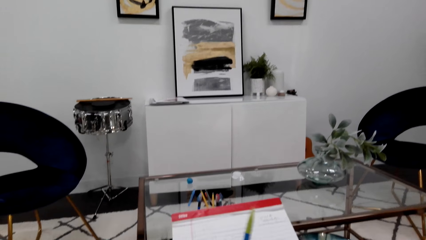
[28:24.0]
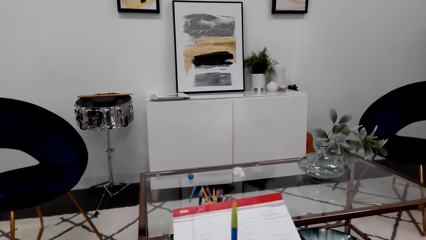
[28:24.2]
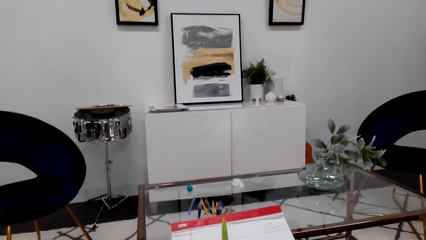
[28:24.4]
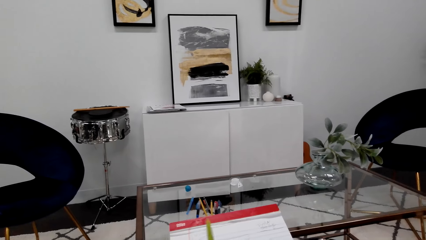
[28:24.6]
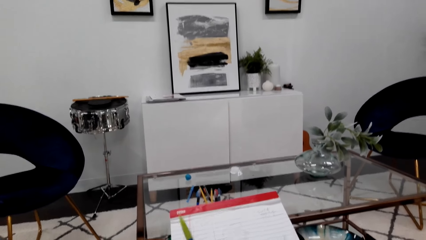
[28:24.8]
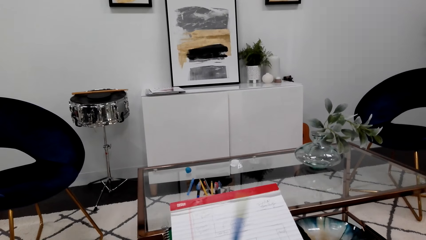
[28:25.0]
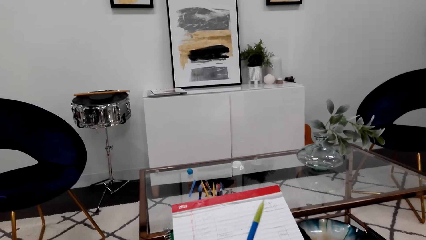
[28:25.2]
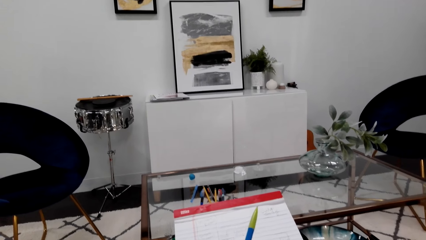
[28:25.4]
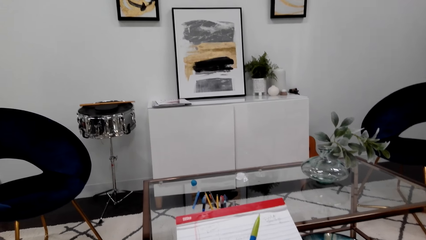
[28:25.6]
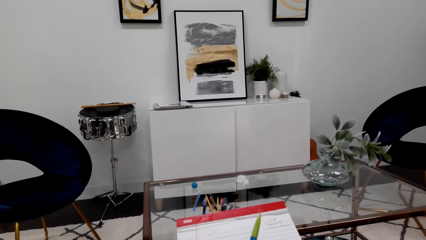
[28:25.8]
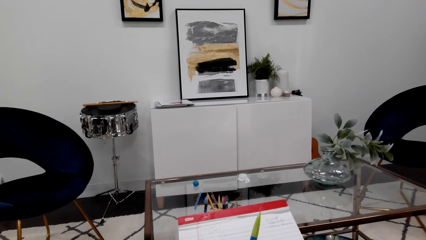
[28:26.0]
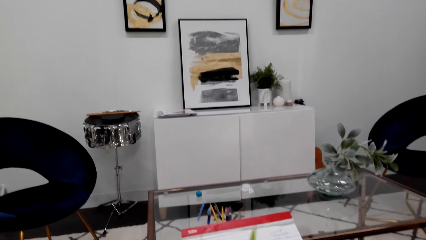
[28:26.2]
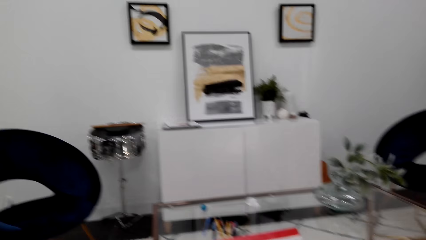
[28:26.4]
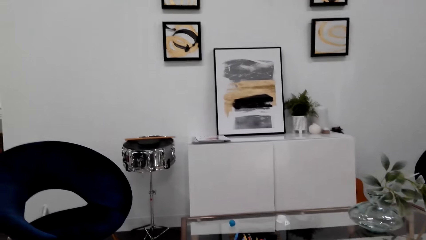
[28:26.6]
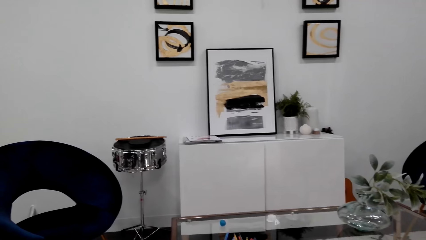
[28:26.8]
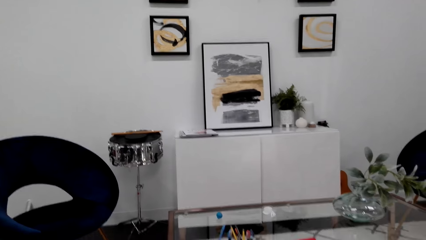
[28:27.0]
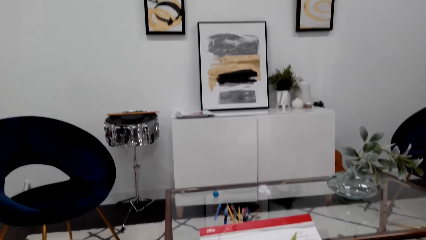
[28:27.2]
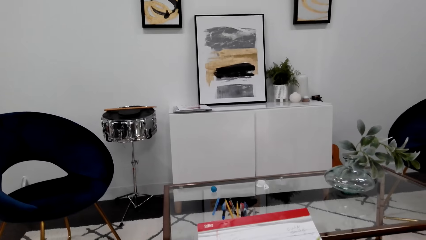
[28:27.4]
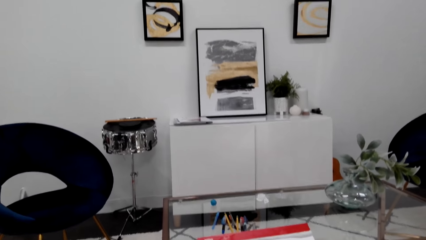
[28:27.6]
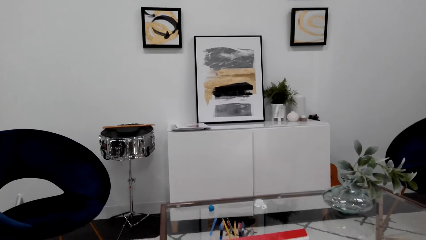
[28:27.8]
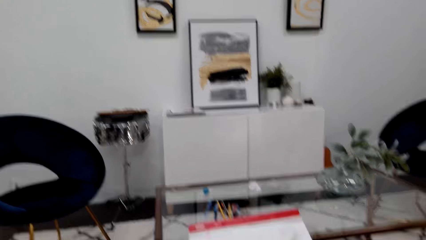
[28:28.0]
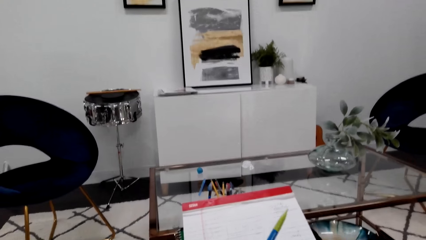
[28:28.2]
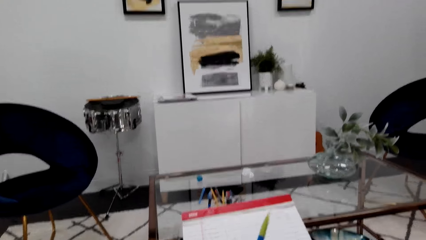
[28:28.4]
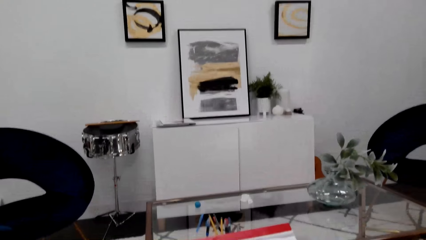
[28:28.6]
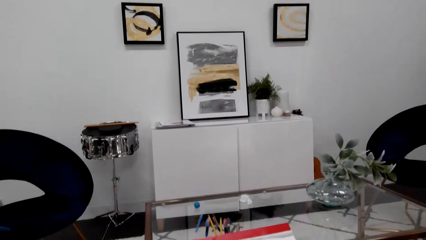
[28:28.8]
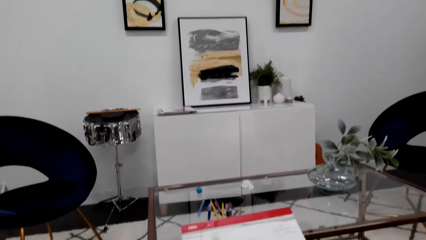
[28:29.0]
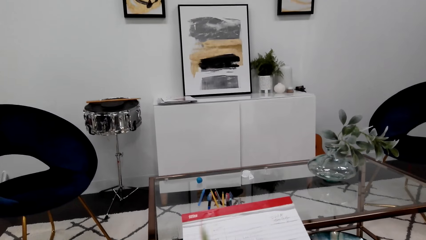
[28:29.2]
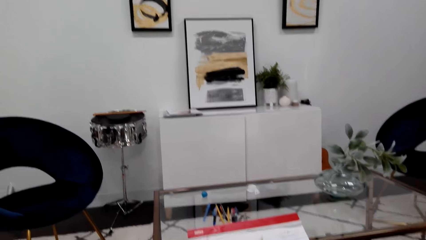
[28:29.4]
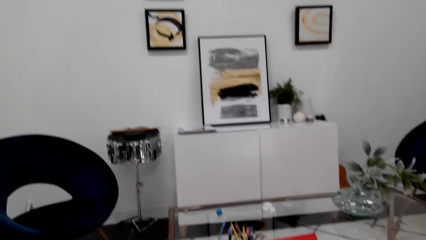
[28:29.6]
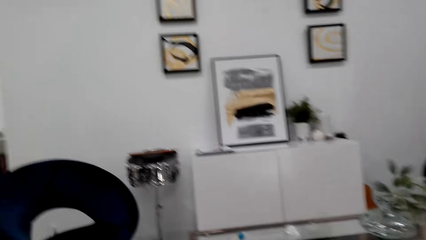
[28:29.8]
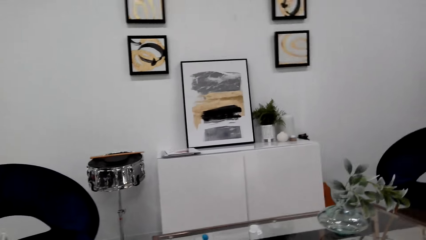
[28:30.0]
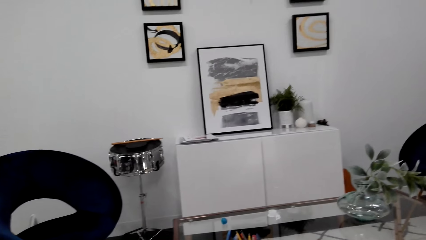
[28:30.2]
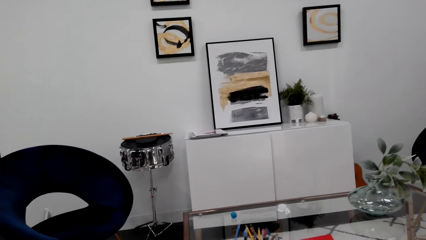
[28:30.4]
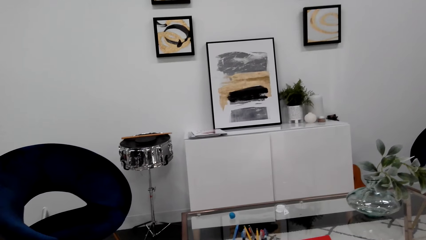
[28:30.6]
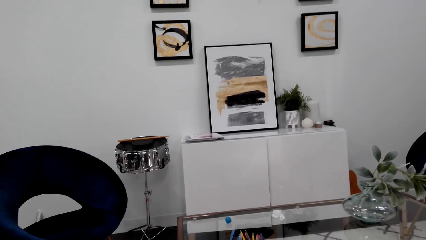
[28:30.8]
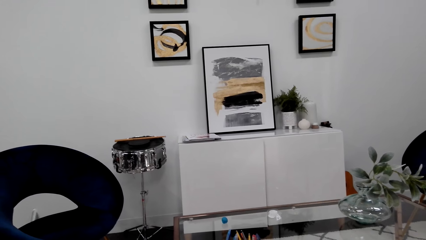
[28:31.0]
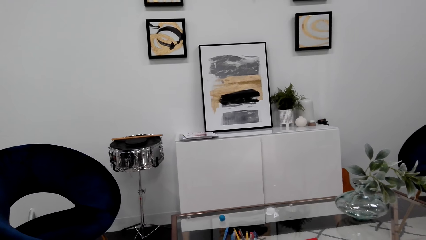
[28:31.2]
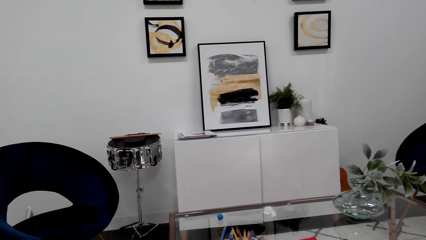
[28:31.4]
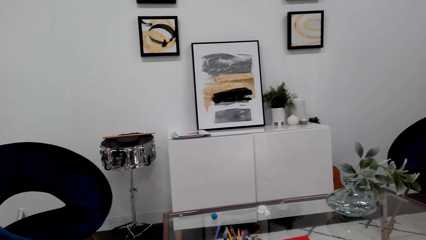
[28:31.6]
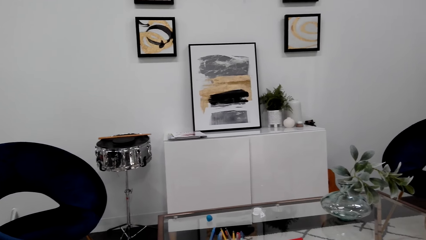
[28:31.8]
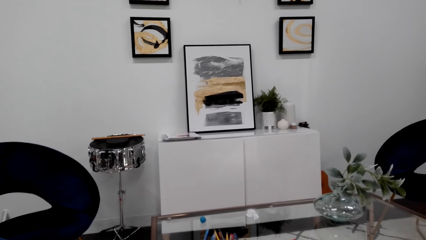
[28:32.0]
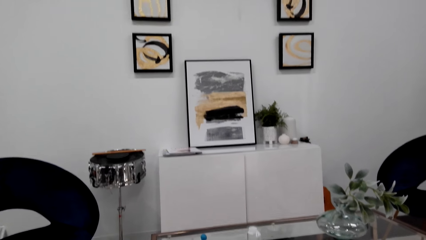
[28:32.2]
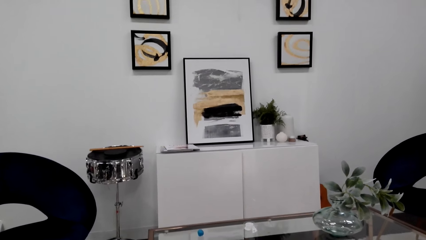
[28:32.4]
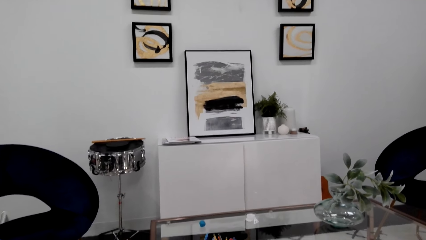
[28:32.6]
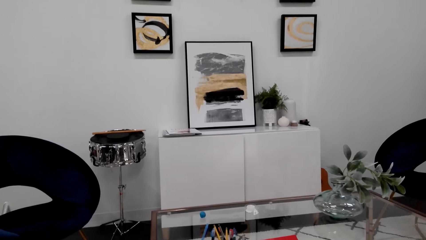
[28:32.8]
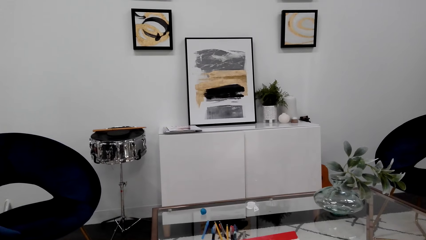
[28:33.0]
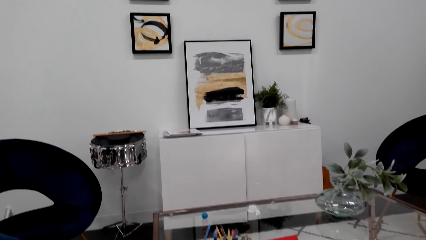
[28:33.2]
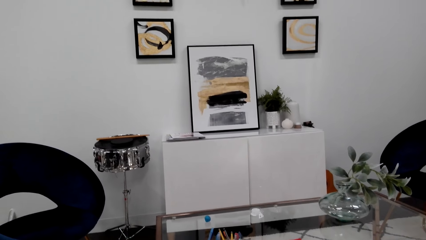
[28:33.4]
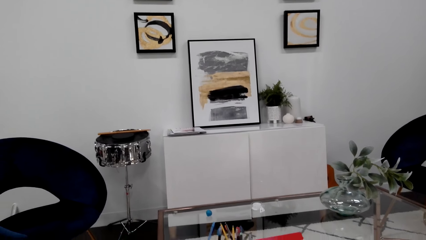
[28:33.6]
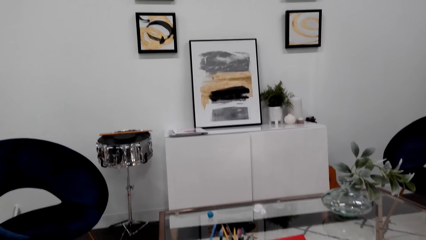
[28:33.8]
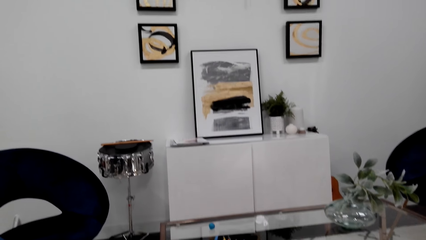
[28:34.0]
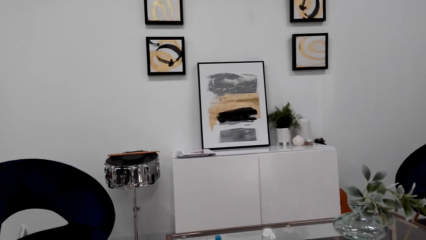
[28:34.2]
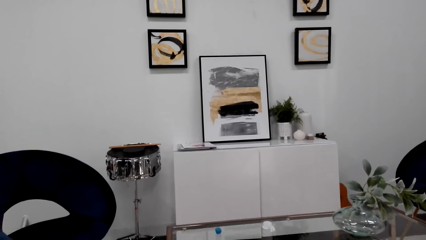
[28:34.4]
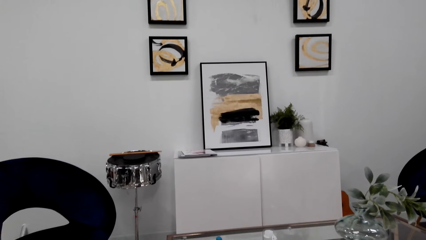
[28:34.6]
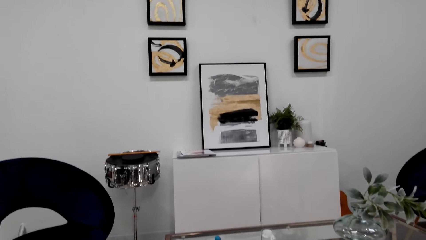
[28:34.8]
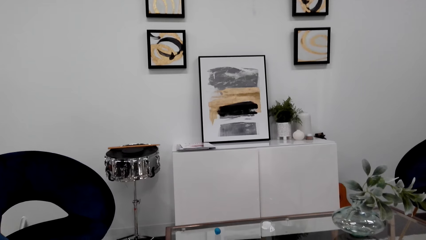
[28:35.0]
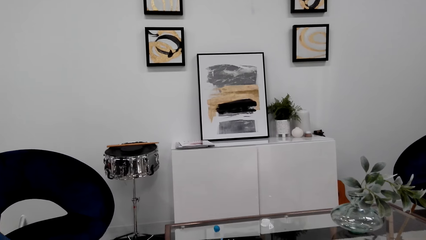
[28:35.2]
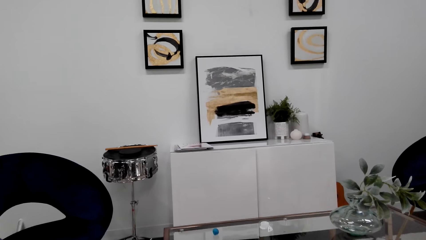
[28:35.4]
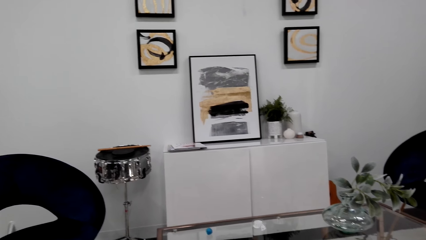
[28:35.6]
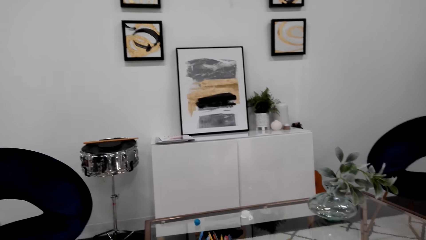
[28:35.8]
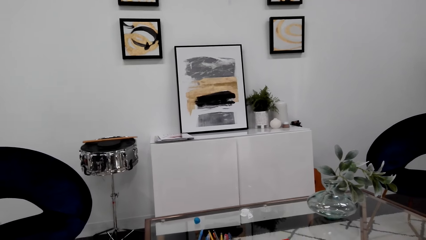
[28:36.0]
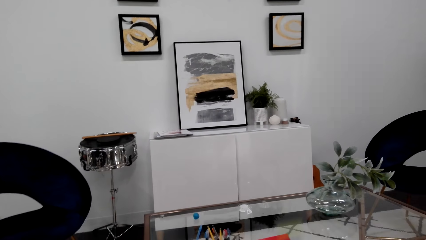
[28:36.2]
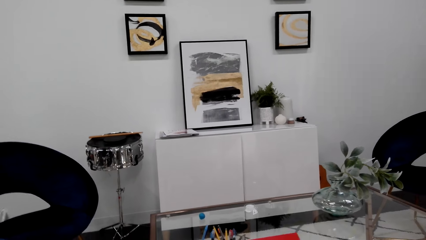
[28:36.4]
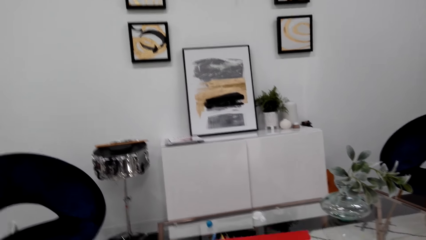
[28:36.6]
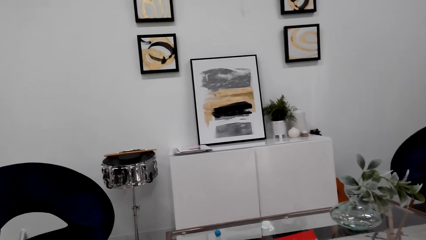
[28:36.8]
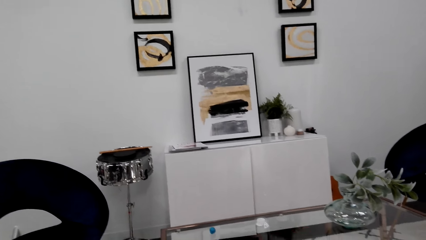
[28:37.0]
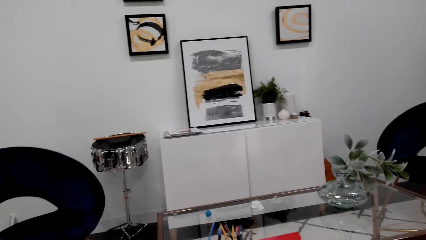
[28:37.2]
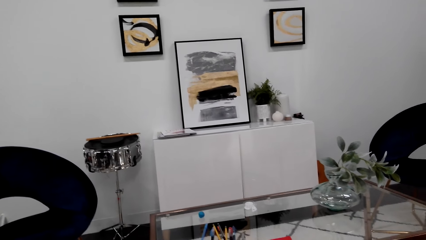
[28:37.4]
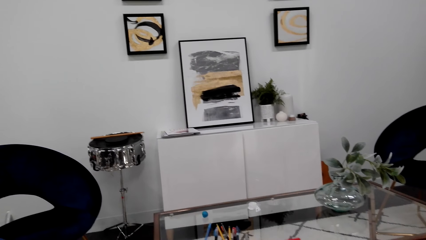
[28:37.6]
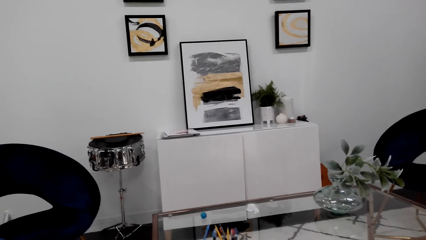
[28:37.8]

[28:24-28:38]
The camera wearer is holding a pen.

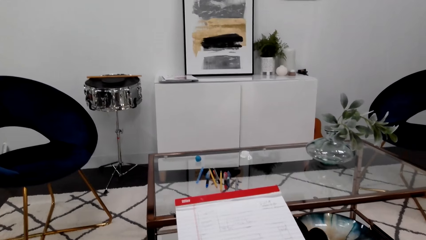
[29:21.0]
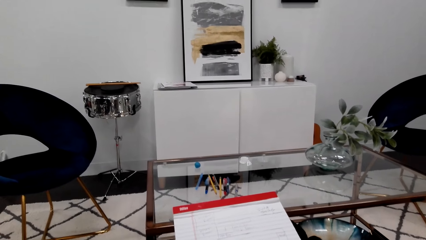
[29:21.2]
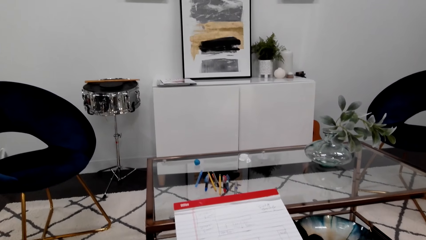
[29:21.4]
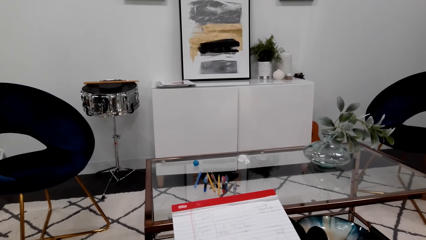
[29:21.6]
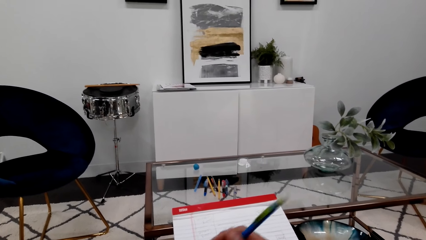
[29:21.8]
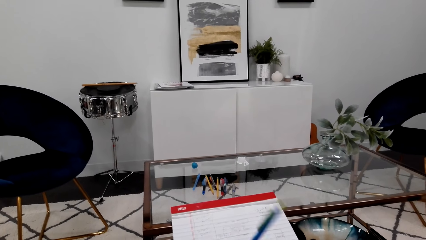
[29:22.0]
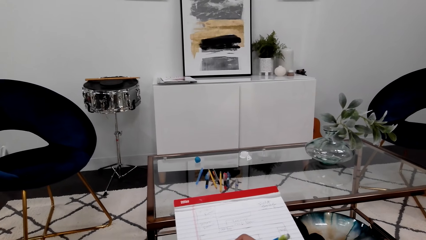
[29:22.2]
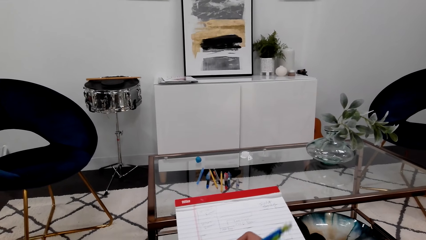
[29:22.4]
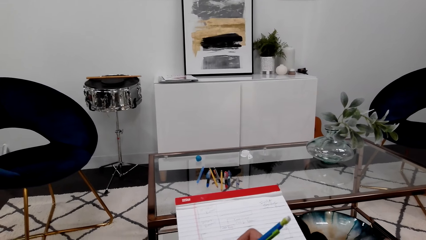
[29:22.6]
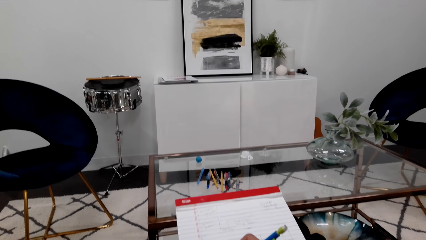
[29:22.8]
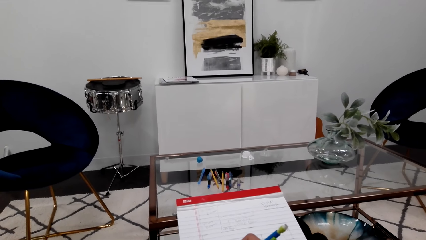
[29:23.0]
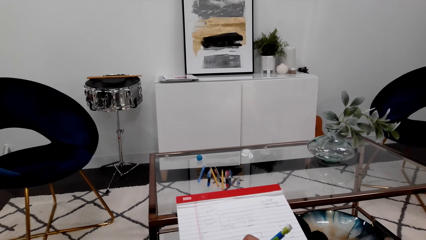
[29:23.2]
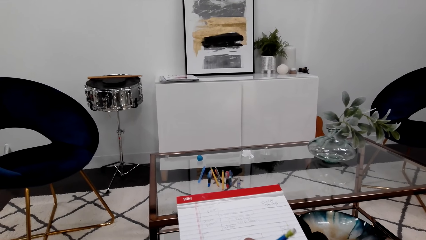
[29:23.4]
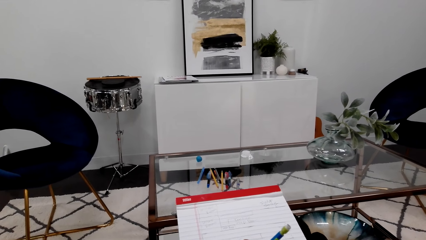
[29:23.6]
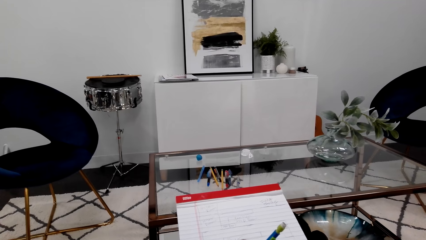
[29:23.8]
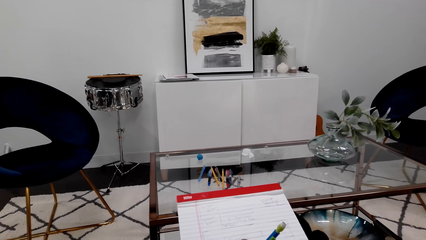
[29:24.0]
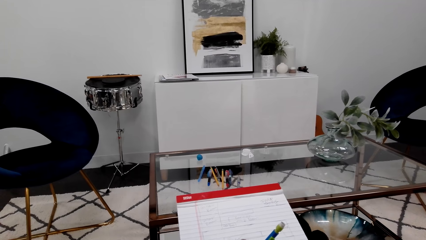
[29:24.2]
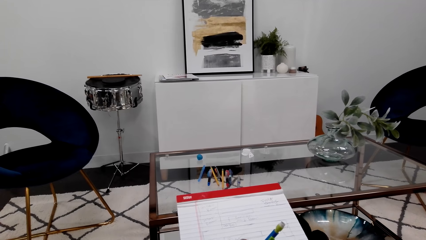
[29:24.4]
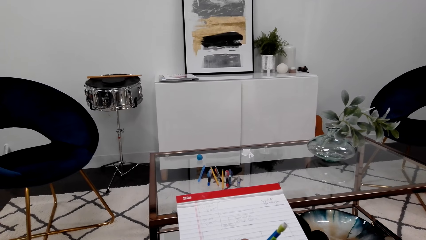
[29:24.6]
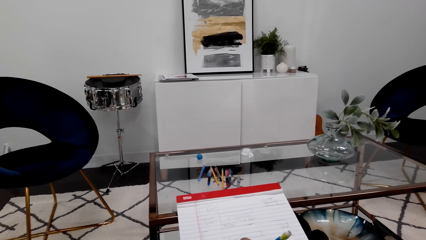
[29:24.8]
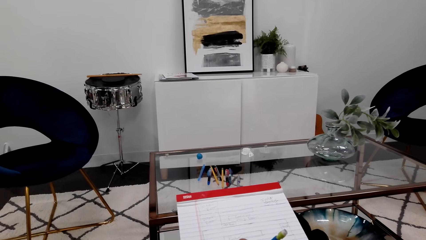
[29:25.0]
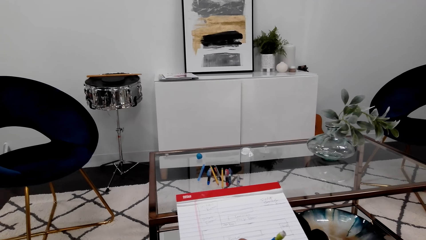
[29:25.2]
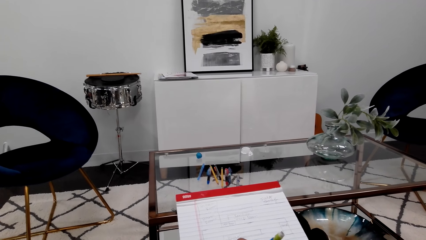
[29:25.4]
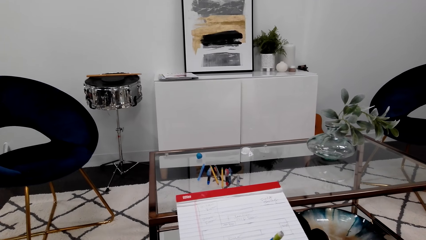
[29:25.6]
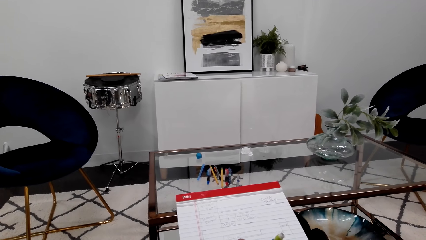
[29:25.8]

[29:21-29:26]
The camera wearer writes on the book.
